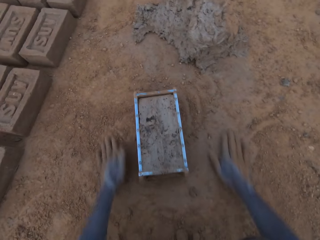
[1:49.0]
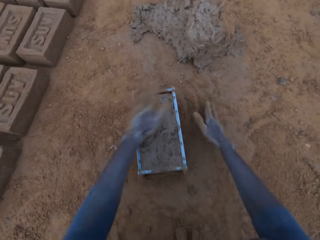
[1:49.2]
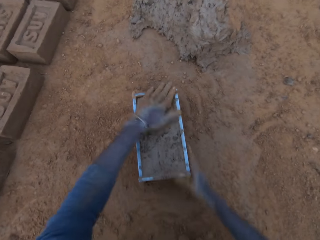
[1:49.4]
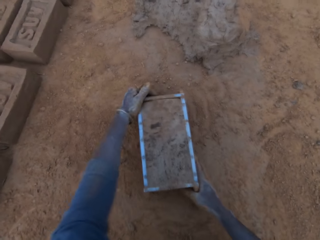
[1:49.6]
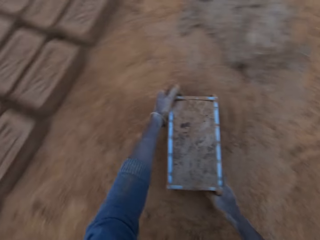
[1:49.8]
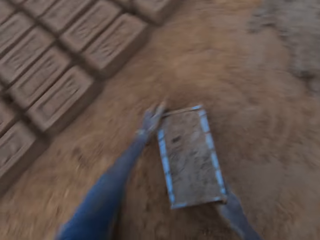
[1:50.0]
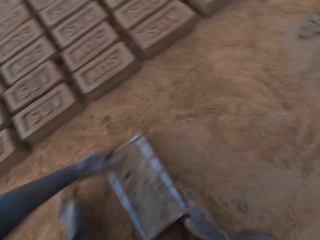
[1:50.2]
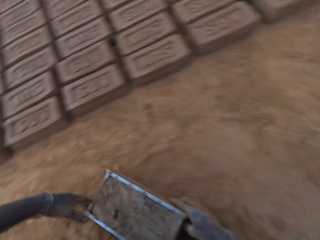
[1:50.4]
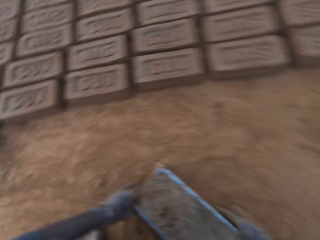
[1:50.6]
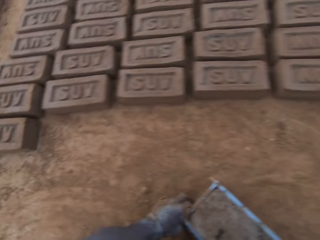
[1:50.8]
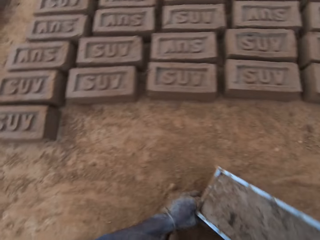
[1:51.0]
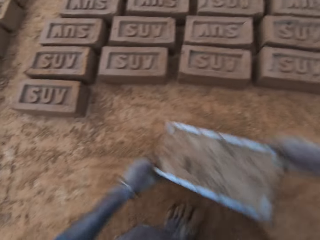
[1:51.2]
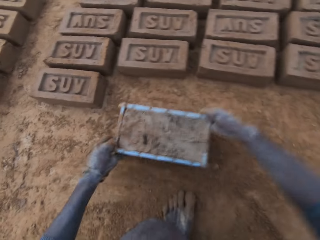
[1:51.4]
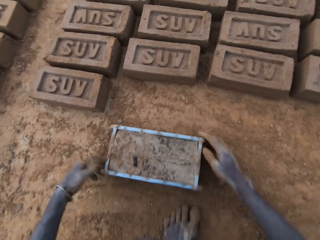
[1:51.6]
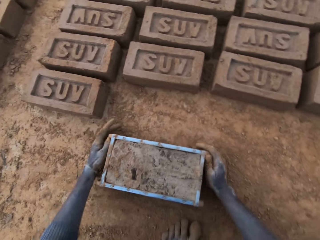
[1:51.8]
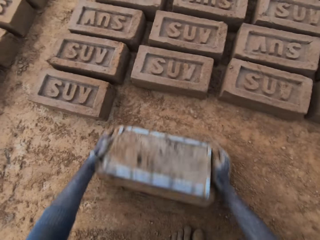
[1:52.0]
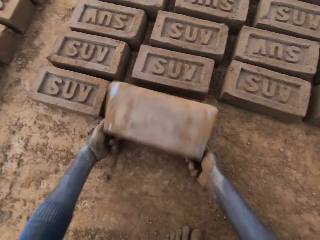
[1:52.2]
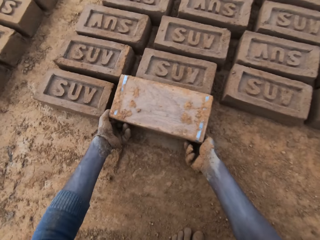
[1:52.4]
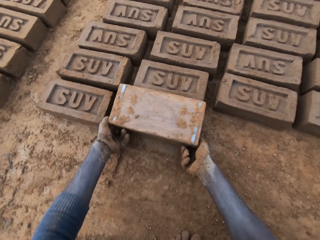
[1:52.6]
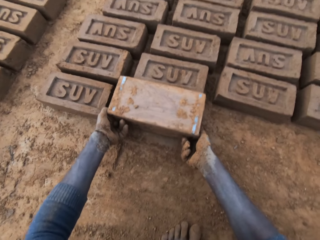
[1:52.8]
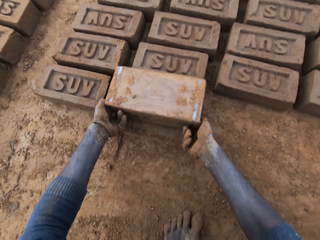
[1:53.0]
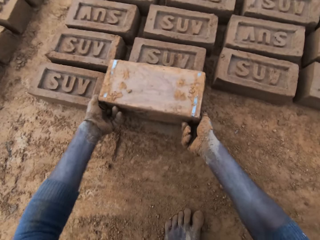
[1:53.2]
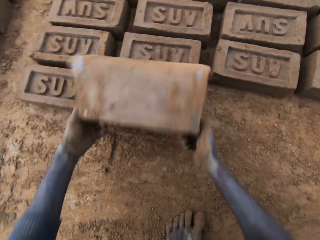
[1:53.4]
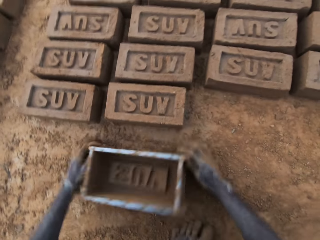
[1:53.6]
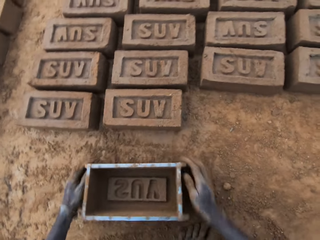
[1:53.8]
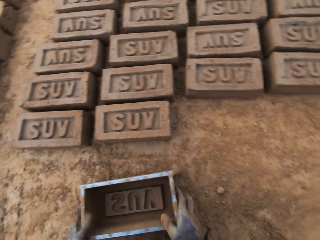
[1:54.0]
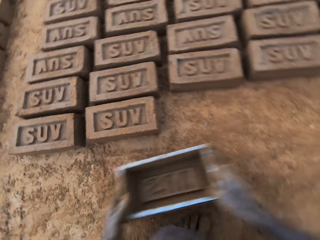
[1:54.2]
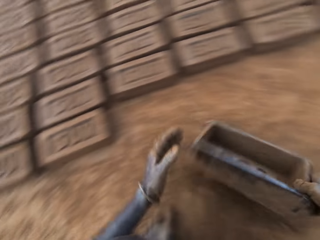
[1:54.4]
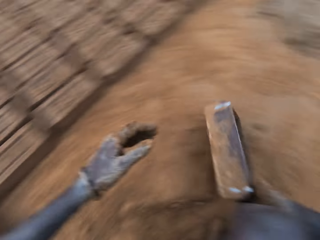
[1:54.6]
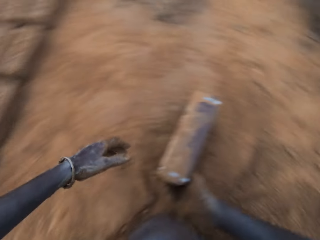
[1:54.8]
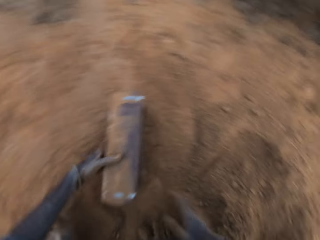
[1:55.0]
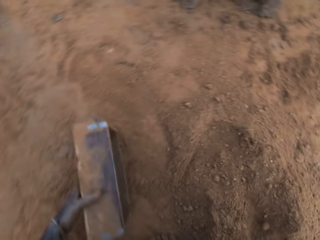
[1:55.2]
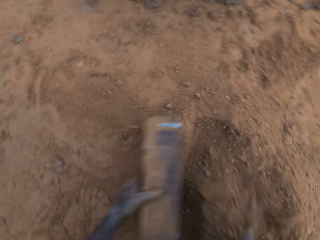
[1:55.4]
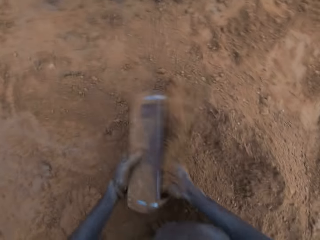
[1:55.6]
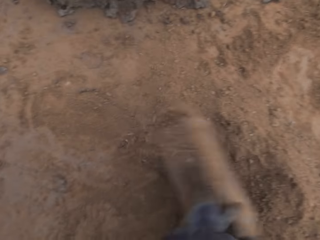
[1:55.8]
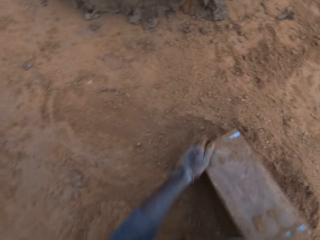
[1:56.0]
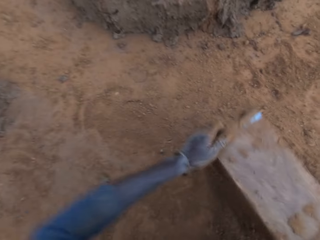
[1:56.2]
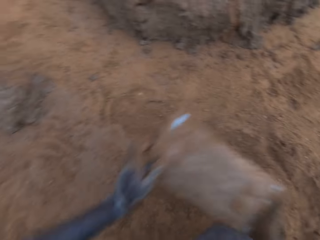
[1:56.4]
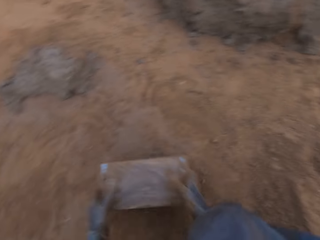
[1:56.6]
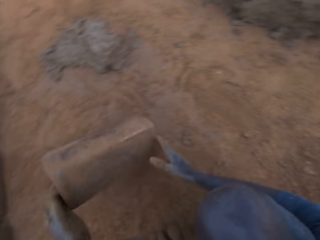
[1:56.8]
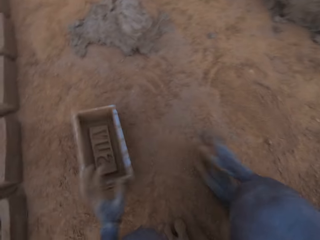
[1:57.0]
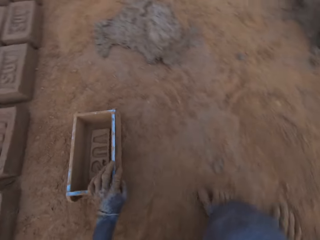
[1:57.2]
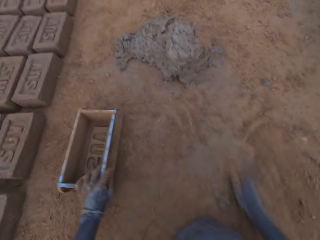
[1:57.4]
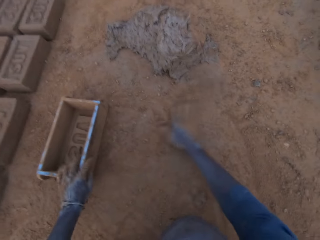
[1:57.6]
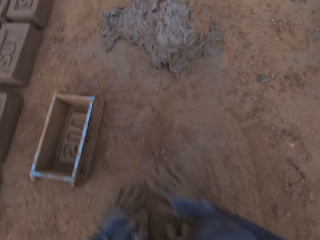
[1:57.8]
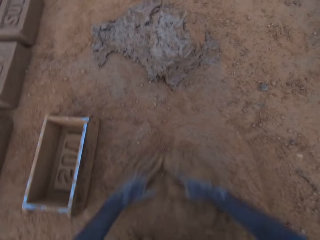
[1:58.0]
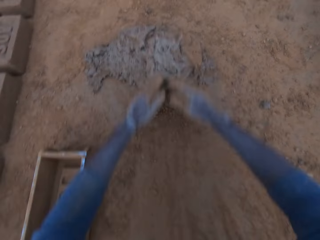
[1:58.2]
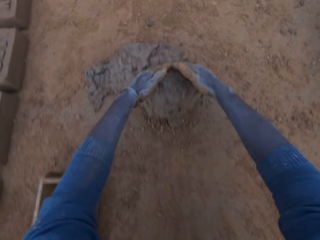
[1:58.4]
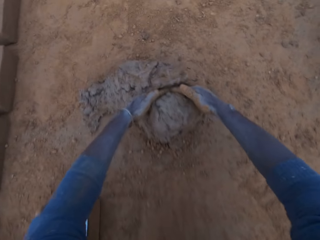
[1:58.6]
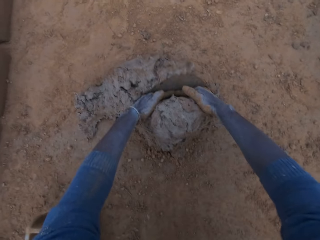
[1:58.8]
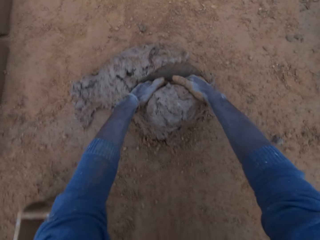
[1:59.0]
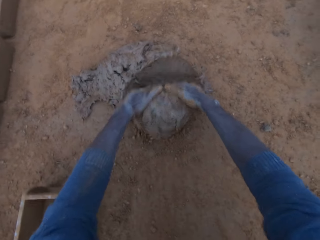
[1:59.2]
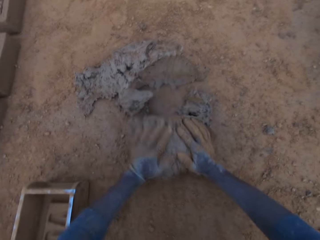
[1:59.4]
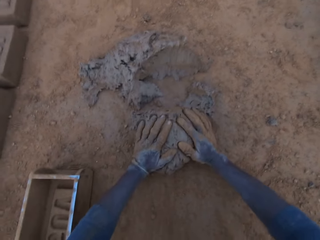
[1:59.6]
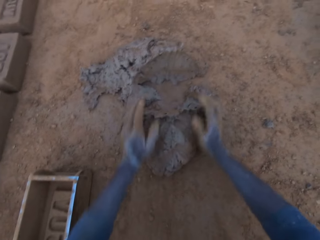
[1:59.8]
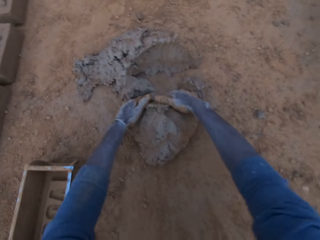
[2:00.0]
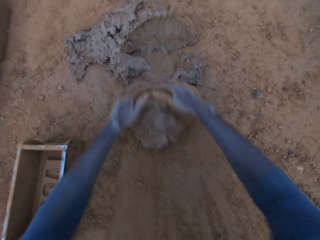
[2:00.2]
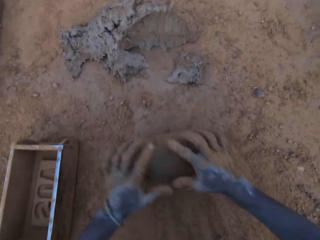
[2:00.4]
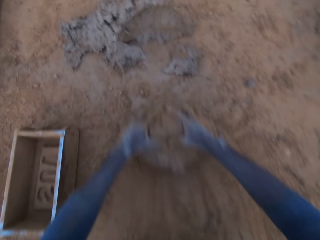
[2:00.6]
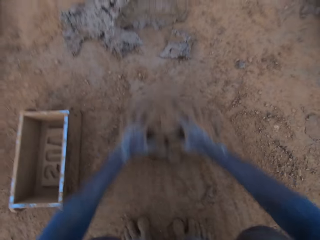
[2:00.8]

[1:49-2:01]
The camera wearer rubs his hands on the ground. He touches the wet clay in the brick mold. He moves the brick mold. He picks up the brick mold. He turns over the wet clay in the brick mold on the ground. He removes the brick mold. He drags the brick mold on the ground. He walks around. He pours sand into the brick mold. He pours the sand in the brick mold on the ground. He hits the brick mold on the ground. He puts the brick mold aside on the ground. He rubs his hands on the ground. He gathers soil with his hand. He cuts wet clay from the heap of wet clay with his hand. He rolls the wet clay on the ground.

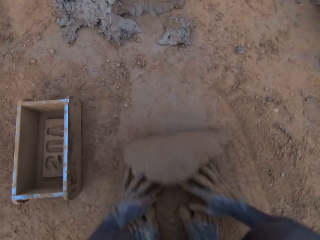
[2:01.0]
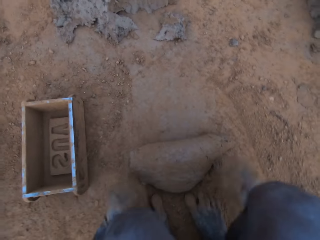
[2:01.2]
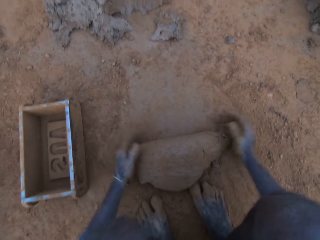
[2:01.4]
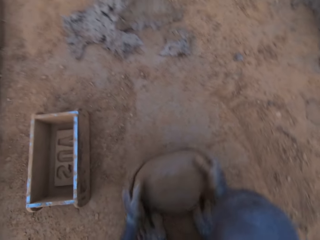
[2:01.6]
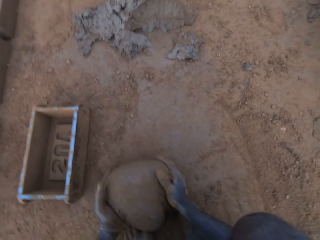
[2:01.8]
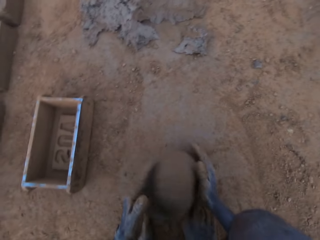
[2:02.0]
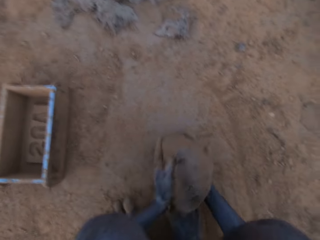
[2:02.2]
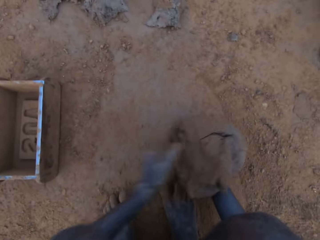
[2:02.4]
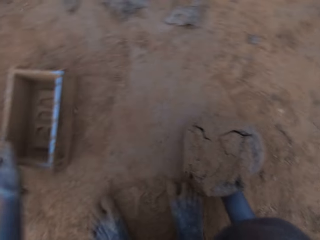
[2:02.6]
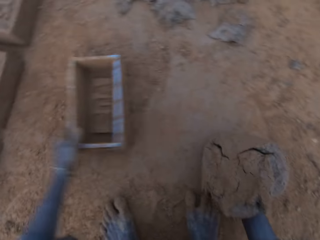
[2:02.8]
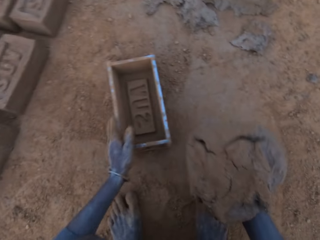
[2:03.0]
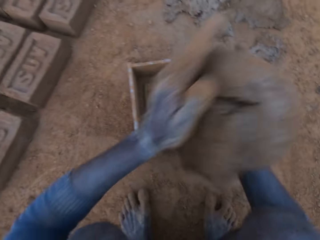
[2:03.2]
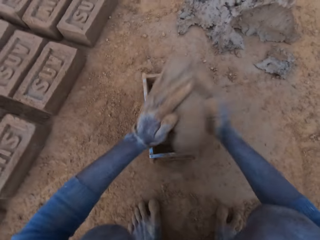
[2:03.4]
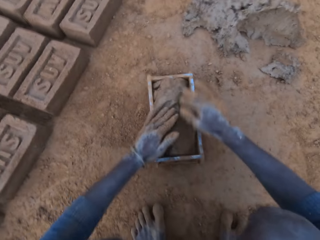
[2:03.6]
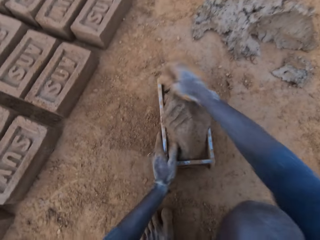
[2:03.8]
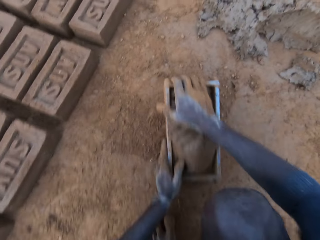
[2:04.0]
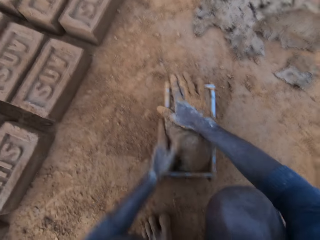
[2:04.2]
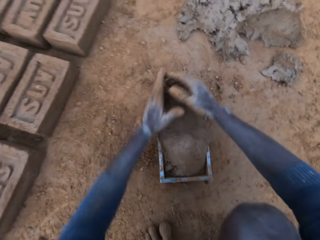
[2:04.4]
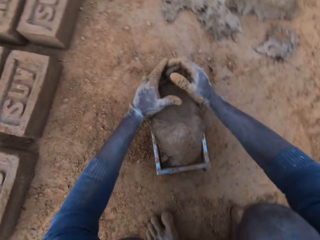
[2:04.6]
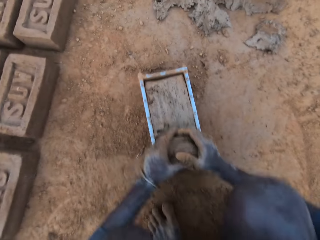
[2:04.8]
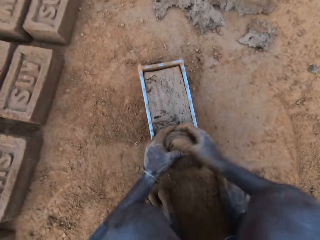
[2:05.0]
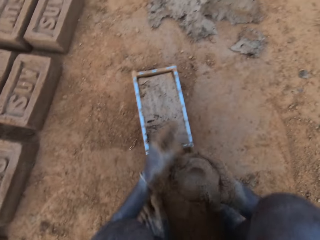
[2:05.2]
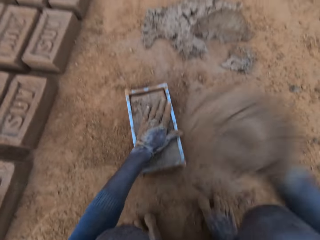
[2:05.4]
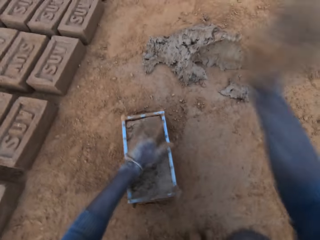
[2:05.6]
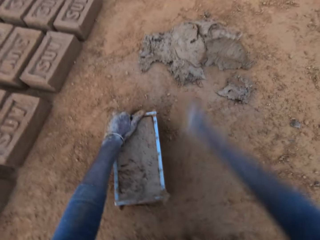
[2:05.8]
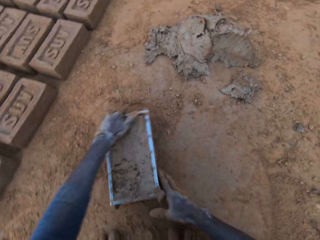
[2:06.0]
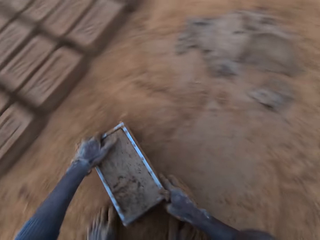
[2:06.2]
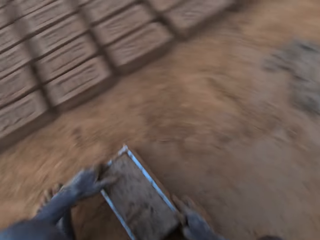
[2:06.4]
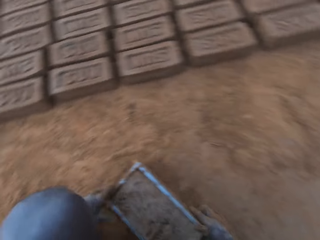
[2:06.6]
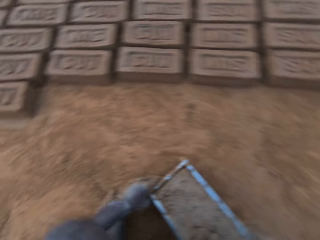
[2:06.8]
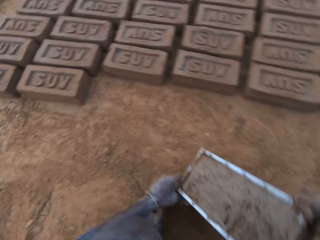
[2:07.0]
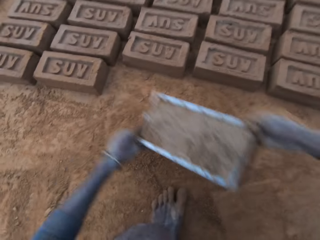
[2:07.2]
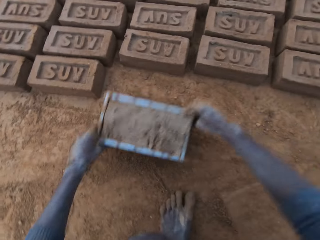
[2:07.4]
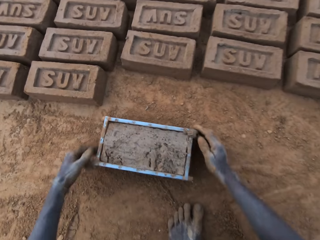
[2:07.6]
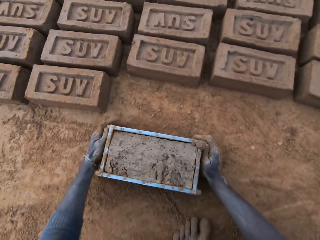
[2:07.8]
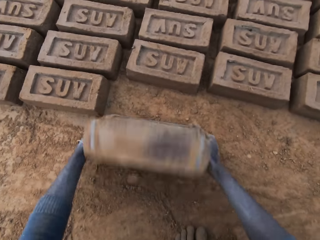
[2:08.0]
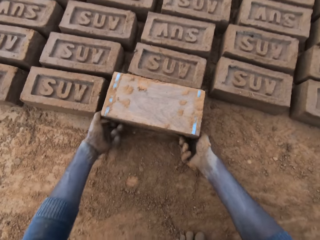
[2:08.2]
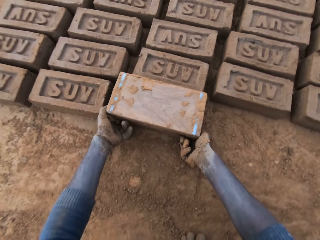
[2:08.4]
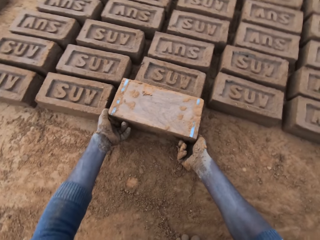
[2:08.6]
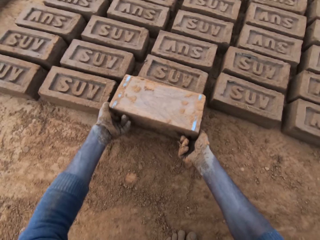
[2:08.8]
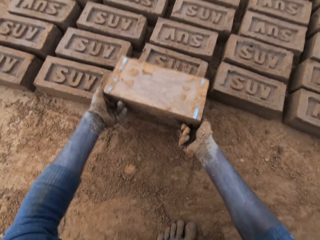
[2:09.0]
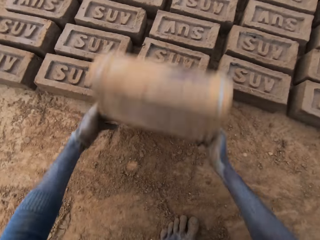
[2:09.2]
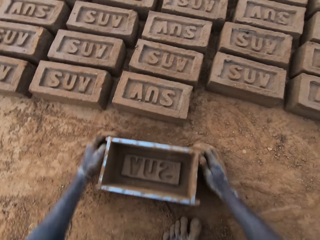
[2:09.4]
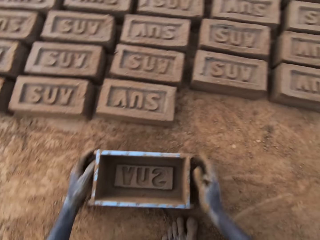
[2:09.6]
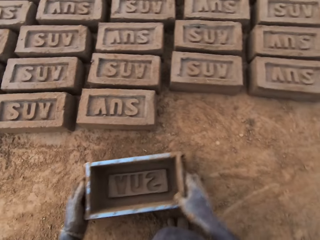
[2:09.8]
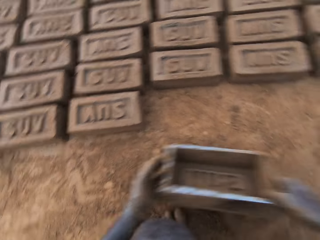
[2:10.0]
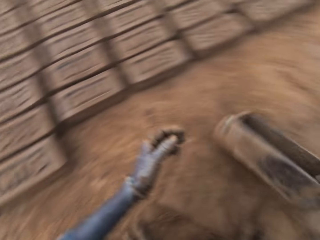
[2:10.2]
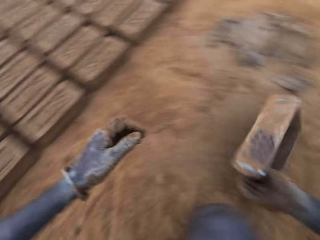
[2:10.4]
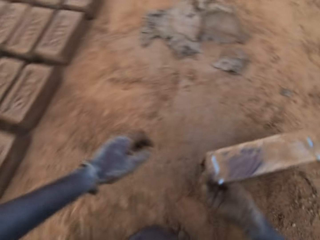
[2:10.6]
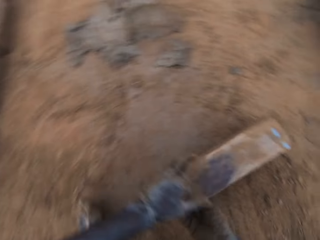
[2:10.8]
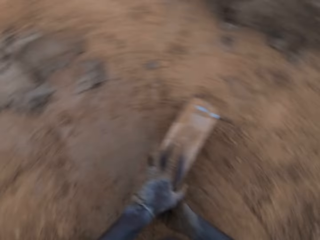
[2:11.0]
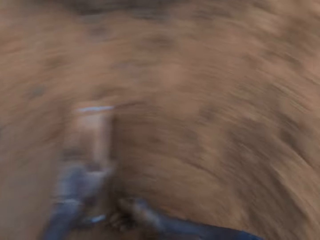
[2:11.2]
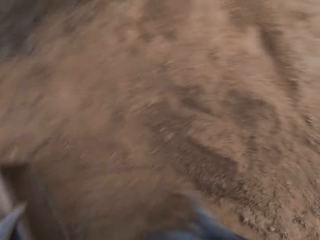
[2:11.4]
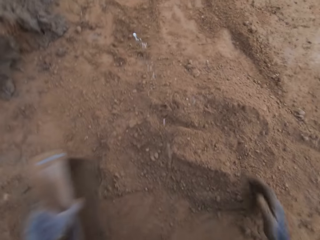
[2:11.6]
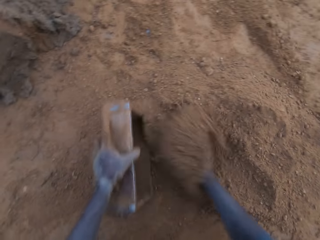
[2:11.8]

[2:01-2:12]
The camera wearer mixes the mud with the soil. He picks up the wet clay on the ground. He moves the brick mold closer. He puts the wet clay in the brick mold. He removes the excess wet clay in the brick mold. He throws the excess wet clay on the heap of wet clay. He moves the brick mold. He picks up the brick mold. He turns over the wet clay in the brick mold on the ground. He removes the brick mold. He walks around. He spits on the ground.
